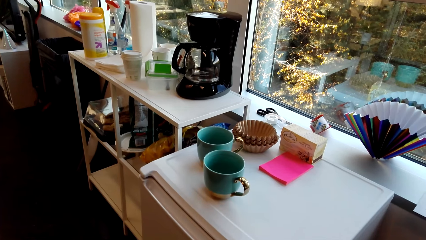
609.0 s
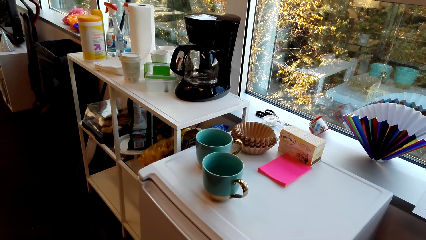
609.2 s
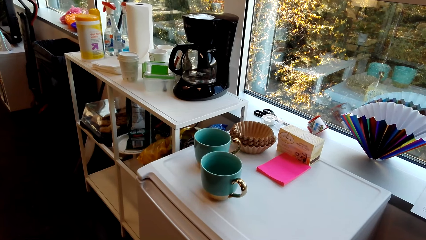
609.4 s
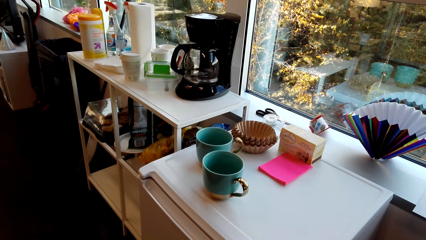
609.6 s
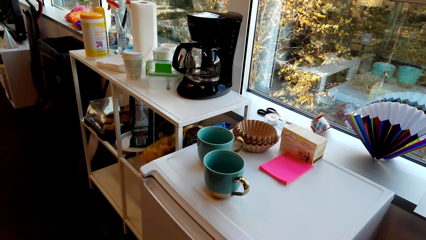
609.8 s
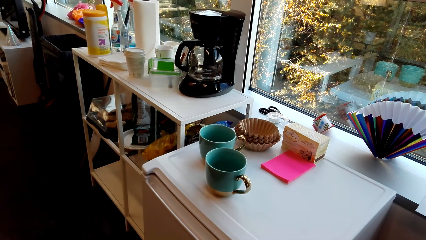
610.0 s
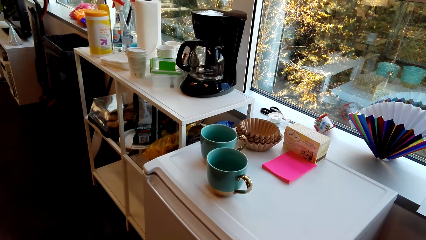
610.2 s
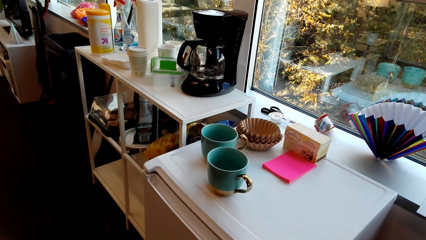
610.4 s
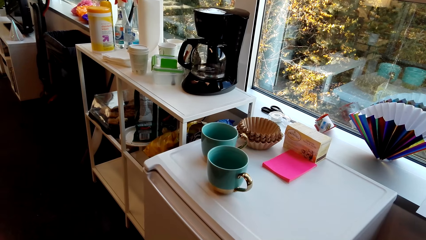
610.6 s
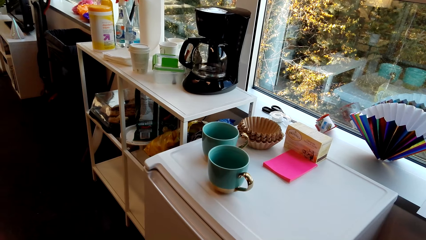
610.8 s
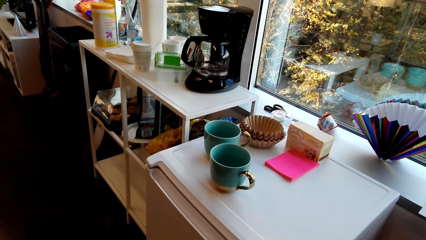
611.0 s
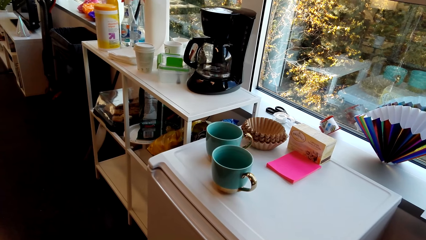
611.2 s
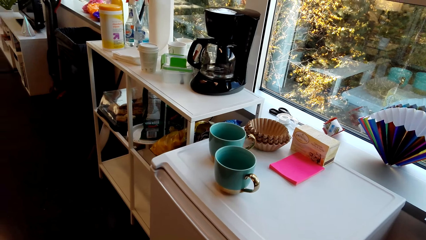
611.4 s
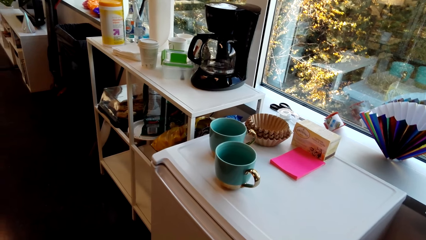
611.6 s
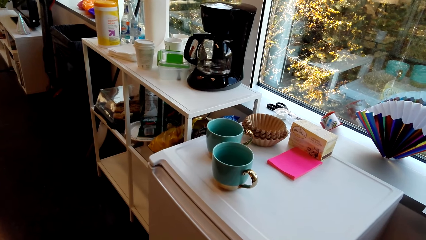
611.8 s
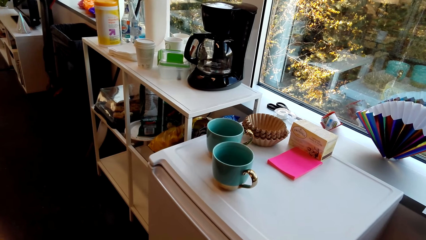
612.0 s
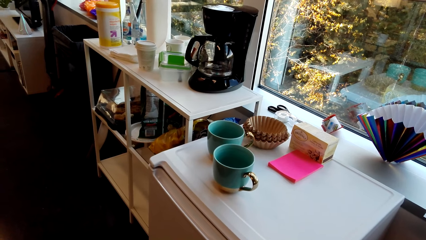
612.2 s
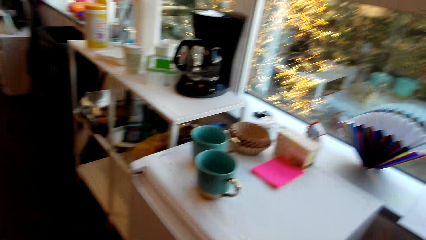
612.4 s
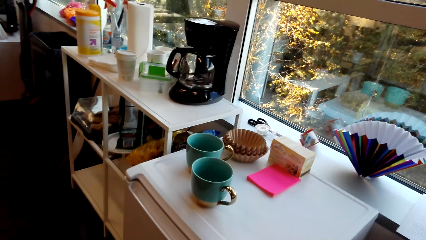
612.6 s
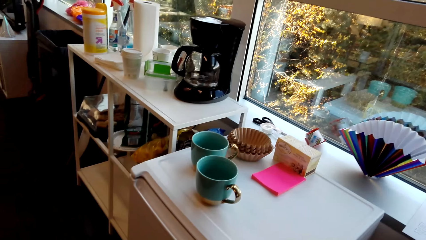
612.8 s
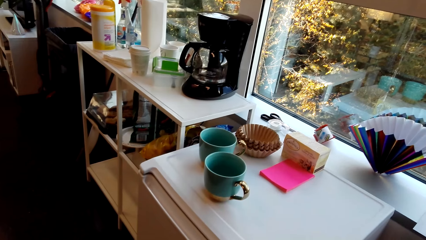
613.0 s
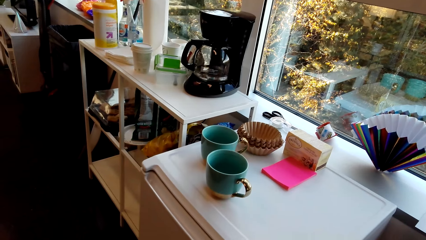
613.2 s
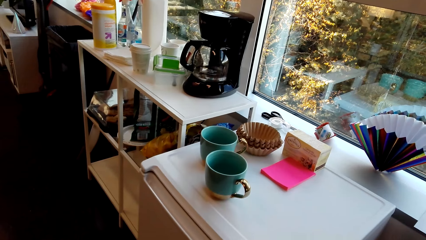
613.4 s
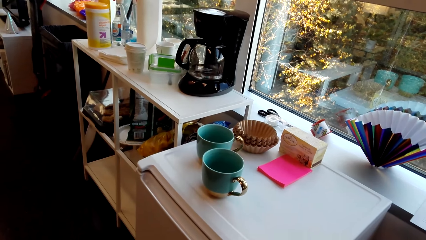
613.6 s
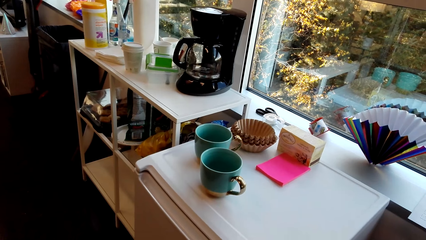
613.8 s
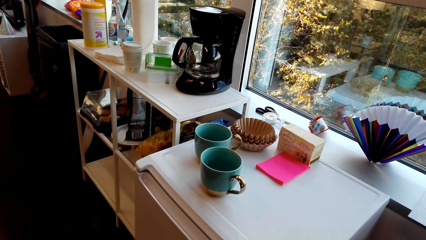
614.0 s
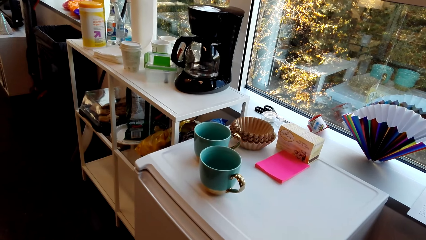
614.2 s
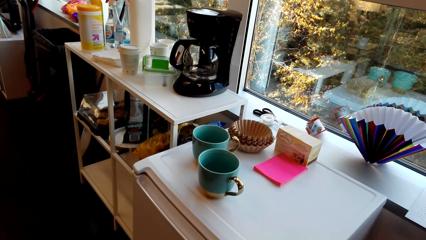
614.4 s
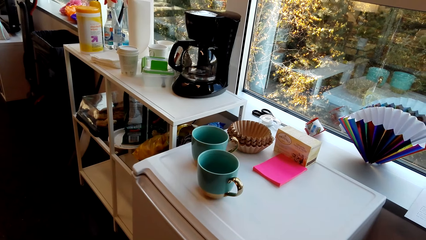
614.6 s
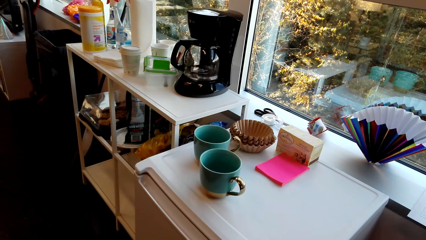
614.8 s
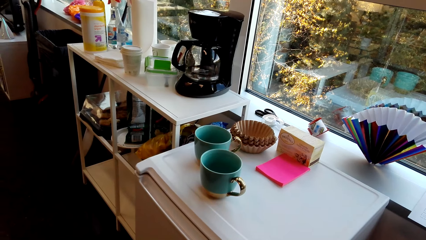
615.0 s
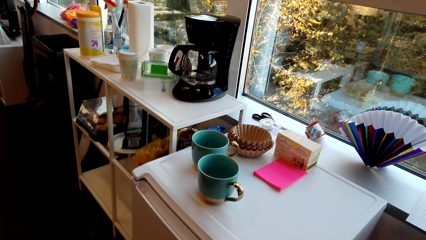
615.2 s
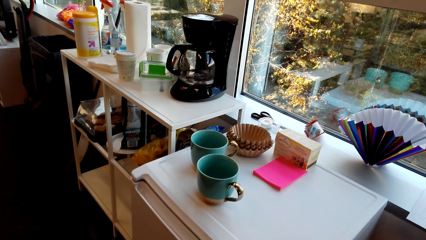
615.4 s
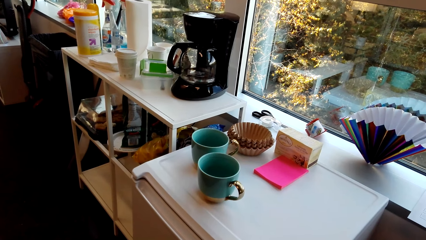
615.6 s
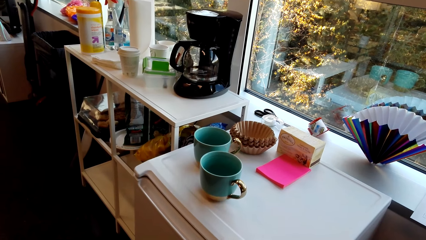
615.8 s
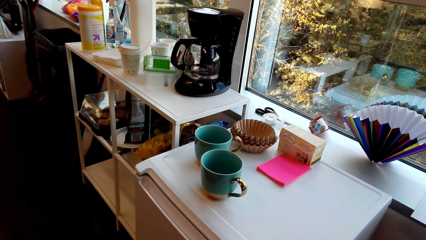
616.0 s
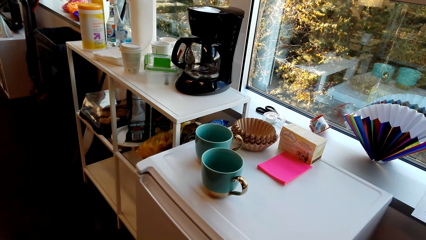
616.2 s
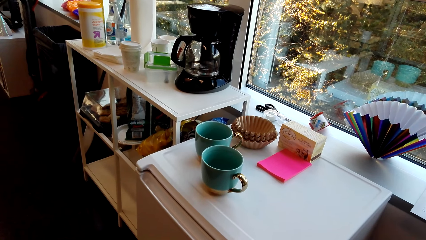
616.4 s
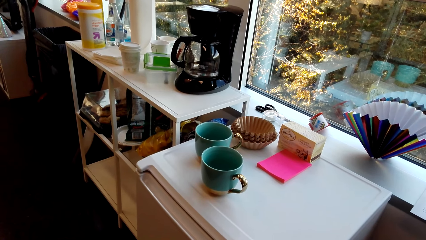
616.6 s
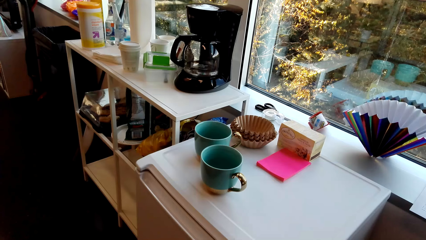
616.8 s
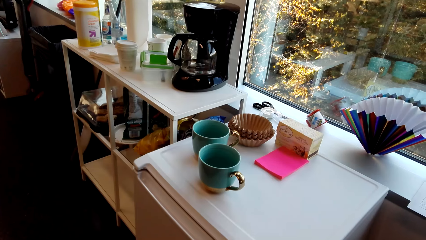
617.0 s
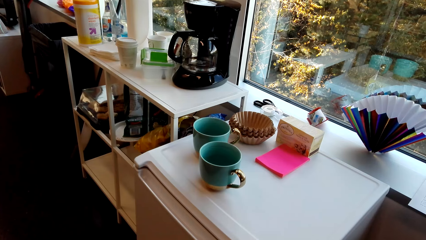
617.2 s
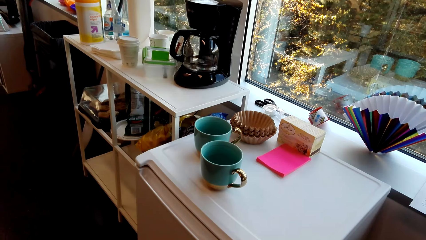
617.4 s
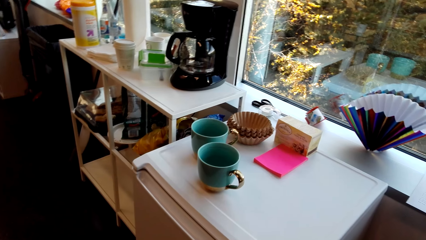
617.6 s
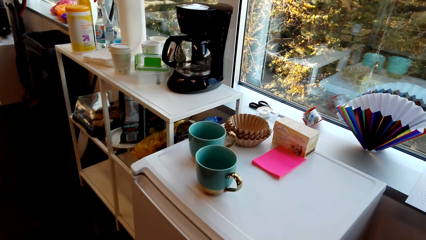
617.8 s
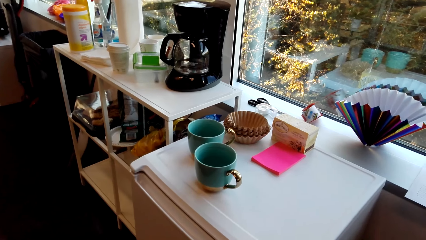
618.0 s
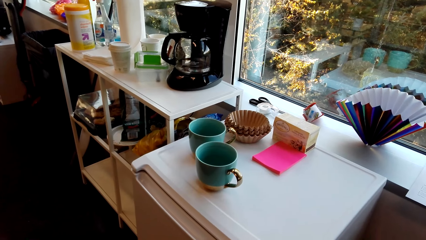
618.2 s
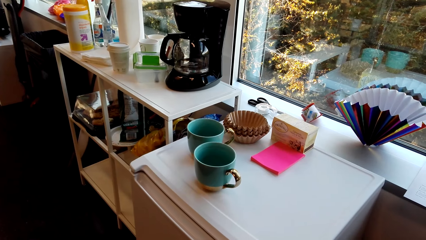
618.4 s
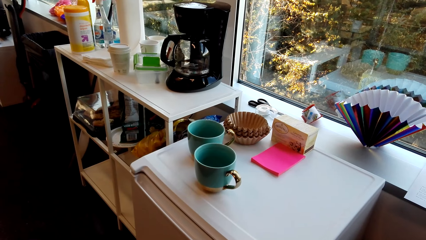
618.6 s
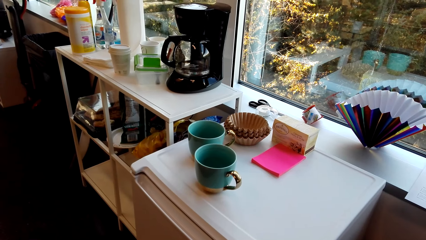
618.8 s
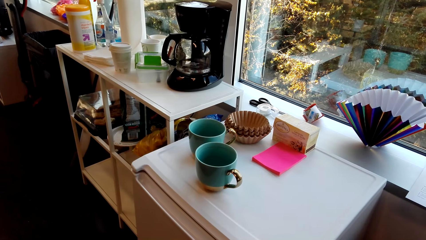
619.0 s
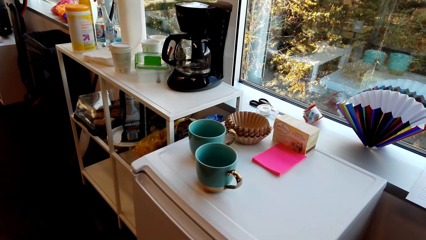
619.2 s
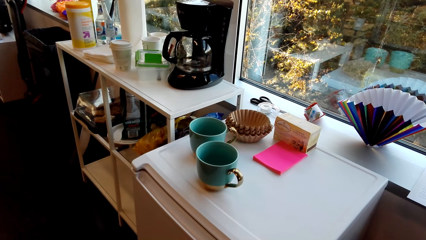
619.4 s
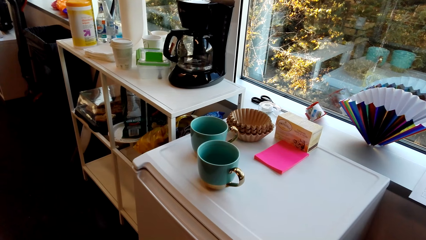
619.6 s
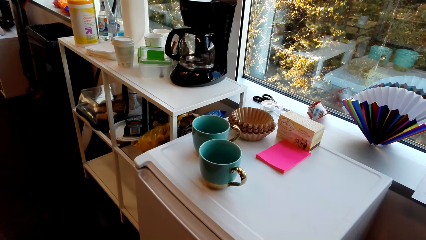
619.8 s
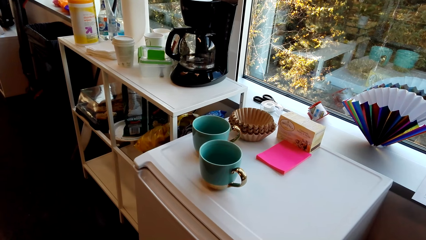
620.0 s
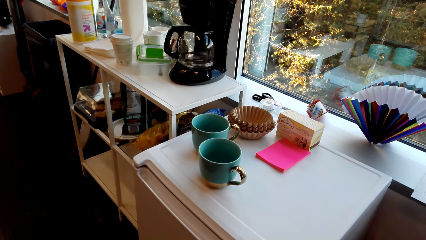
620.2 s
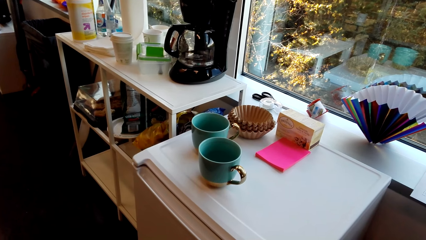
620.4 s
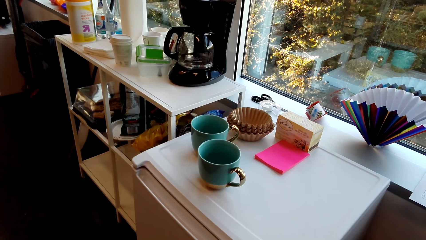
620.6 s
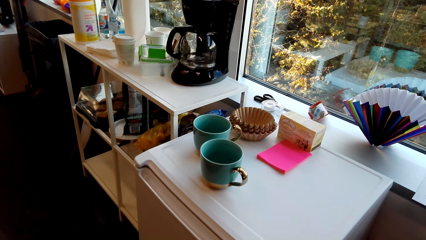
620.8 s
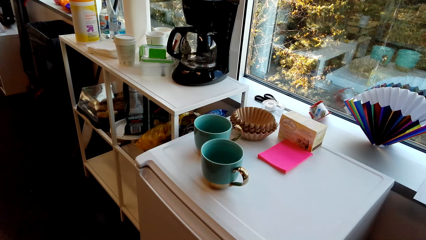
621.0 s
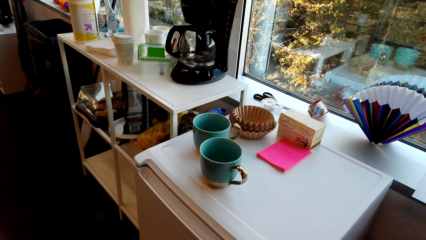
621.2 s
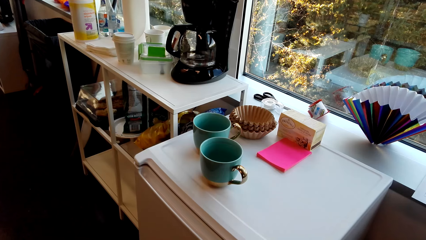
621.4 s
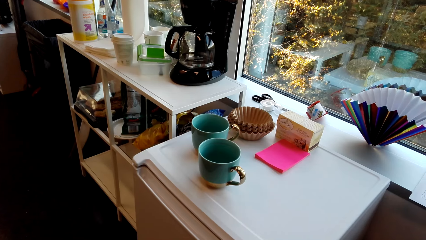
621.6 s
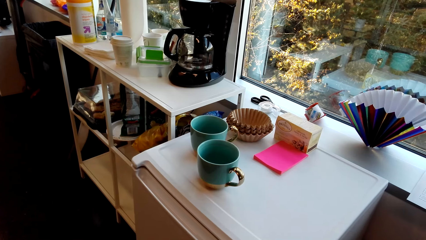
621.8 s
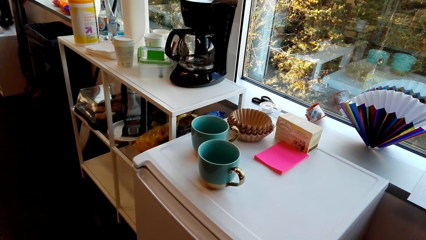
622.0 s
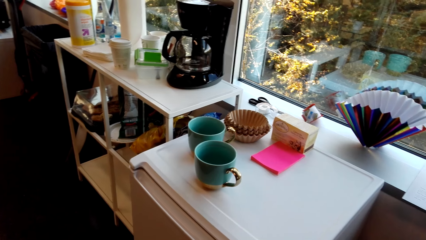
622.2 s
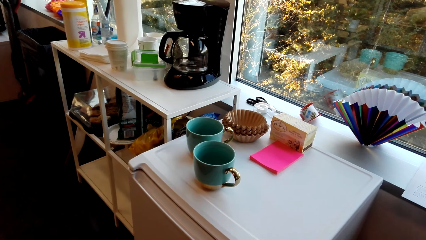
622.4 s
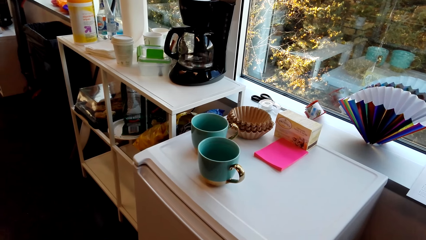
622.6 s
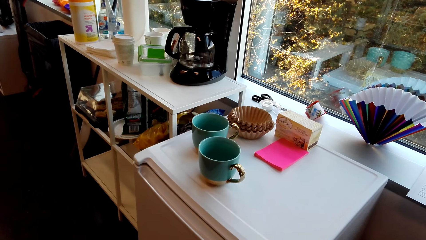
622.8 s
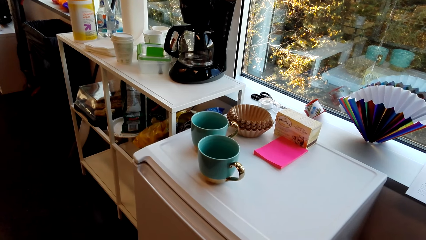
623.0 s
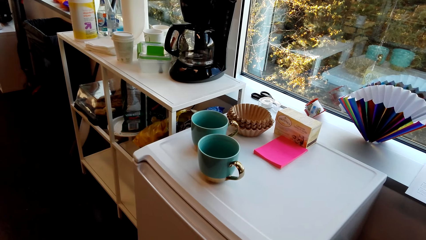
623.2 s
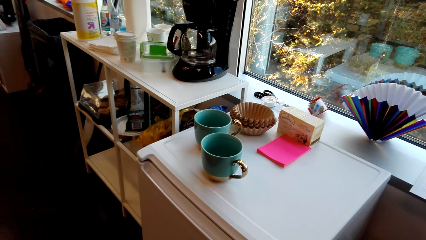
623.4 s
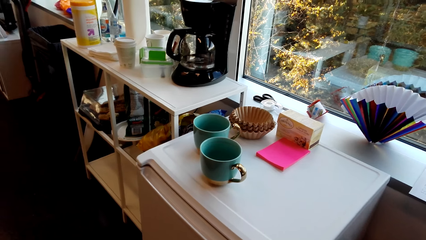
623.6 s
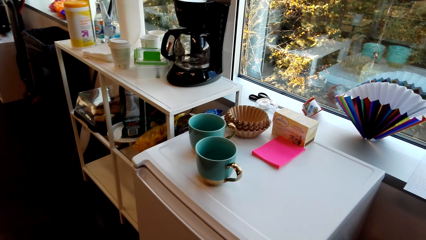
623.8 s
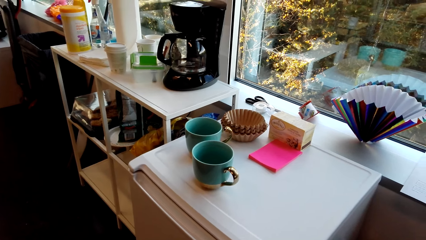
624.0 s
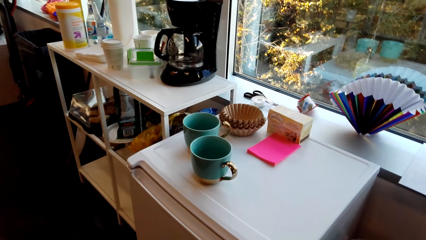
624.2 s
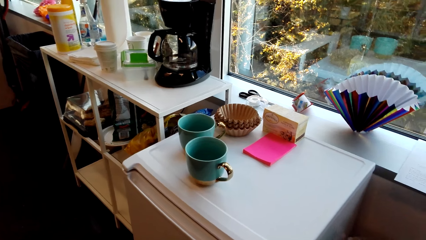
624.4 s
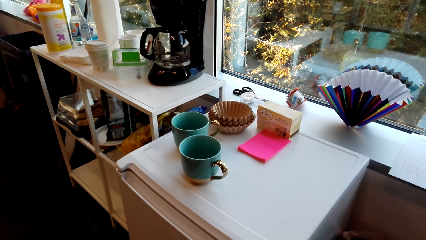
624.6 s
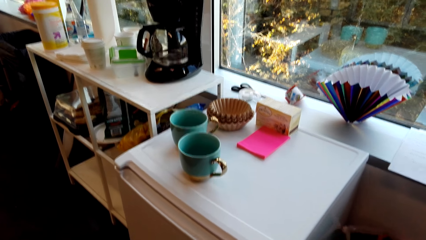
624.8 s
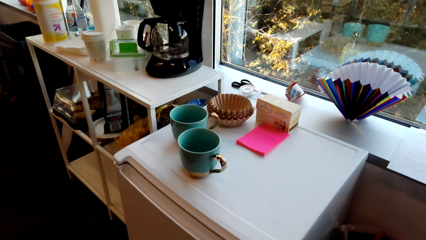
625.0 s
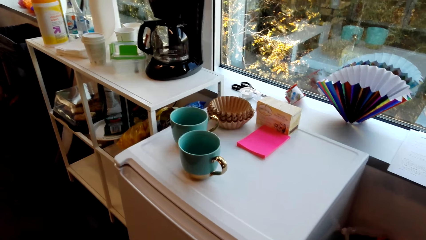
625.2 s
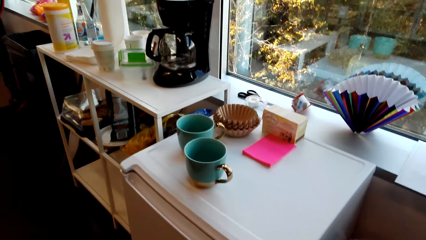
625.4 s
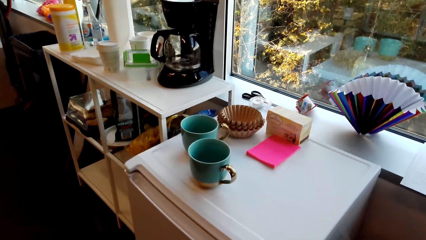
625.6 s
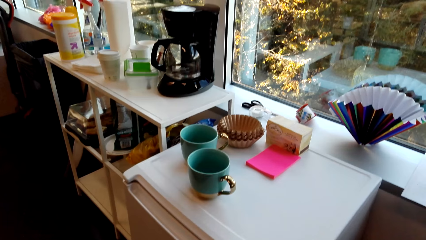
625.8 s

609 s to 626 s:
A person talks in the room. The camera wearer talks in the room.
